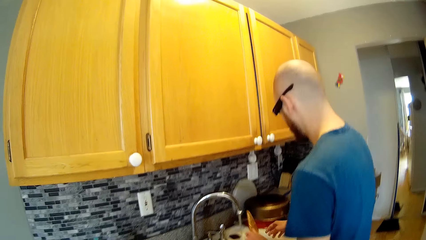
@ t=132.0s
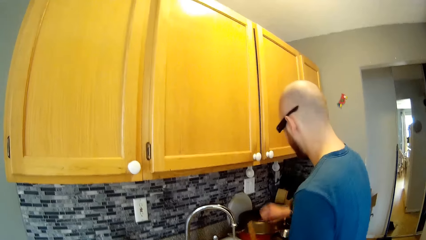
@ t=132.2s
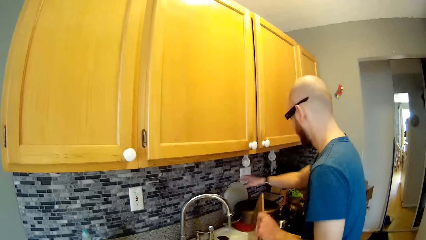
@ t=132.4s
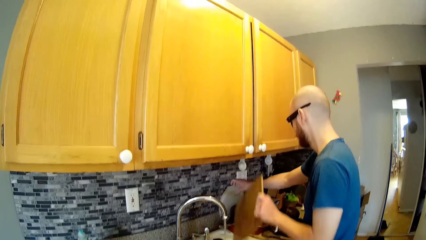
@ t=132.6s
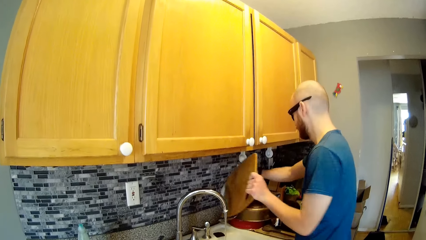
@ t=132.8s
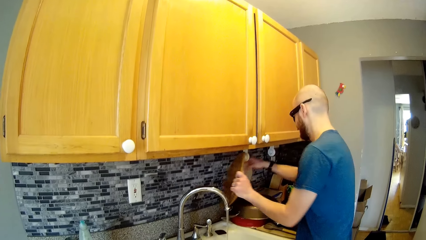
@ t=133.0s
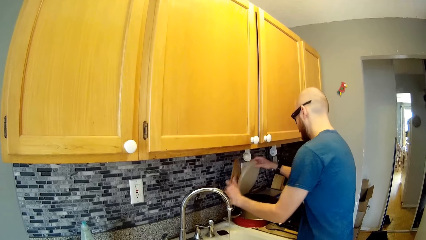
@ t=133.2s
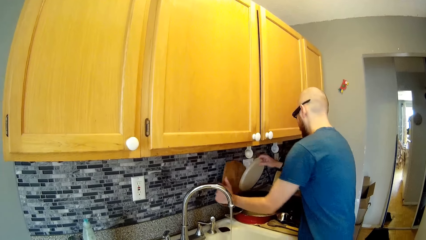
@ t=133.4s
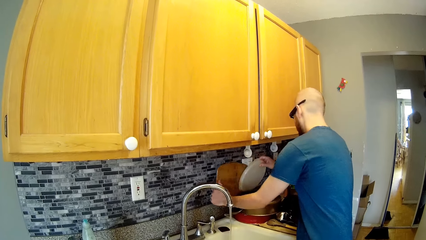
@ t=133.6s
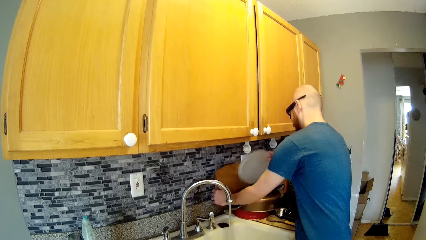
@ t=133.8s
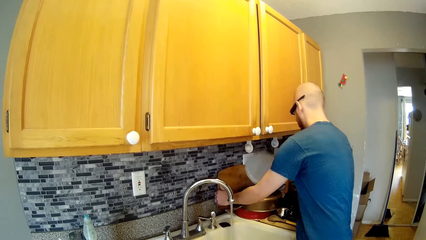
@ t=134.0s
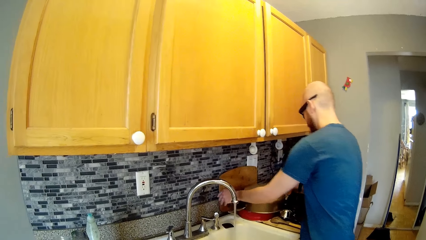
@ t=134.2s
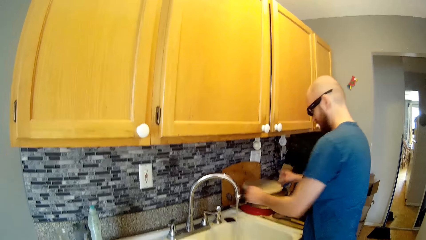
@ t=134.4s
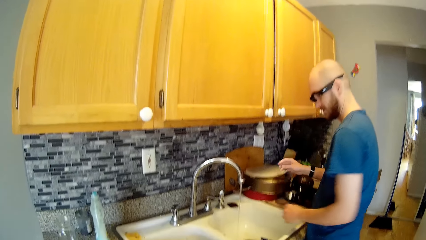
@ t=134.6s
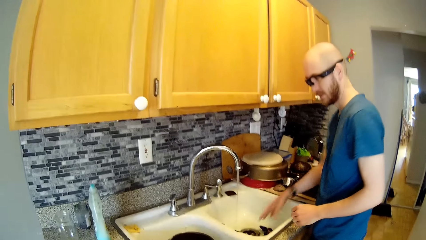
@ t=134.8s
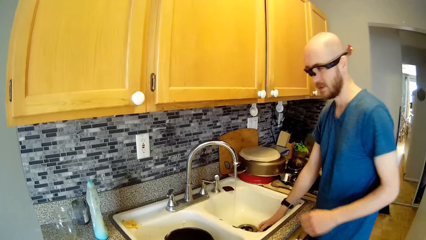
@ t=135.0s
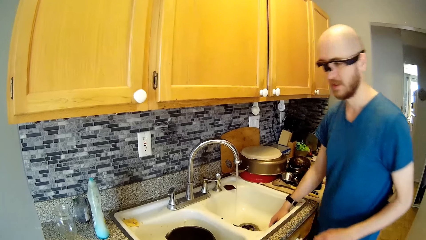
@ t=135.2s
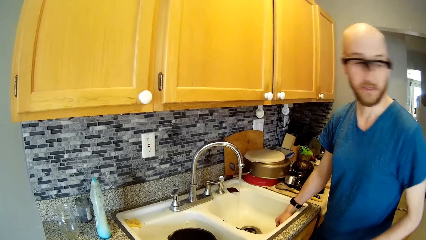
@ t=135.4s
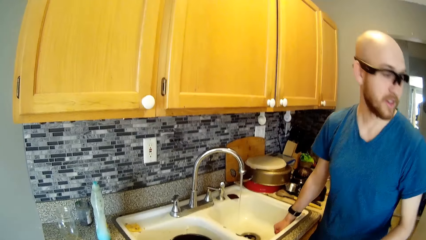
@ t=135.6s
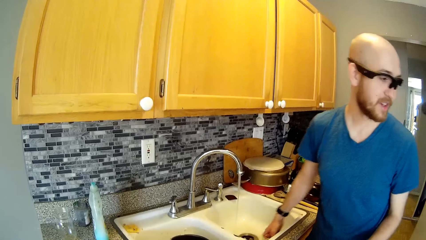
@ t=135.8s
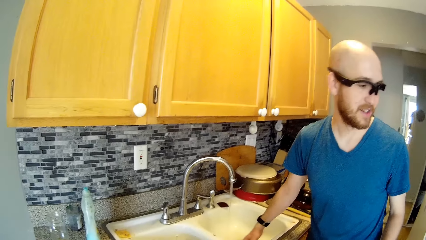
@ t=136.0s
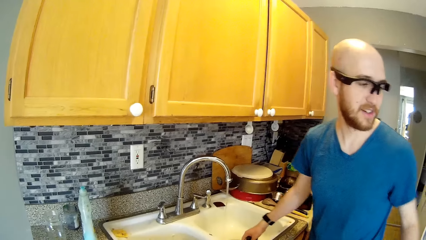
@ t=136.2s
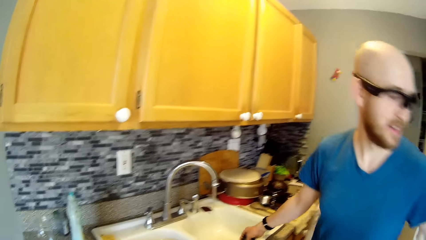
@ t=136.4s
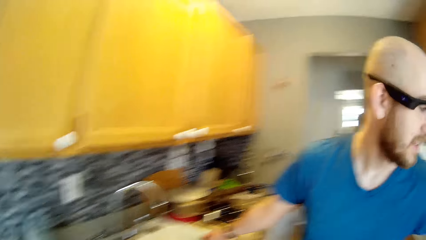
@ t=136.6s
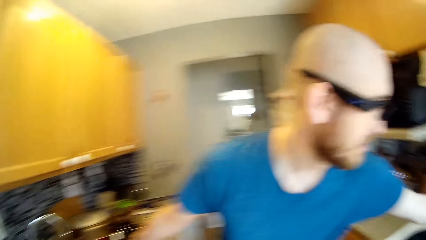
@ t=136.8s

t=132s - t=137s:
A man takes his right hand off the brown chopping board. He picks up a white rubber from the kitchen countertop with his right hand. He moves the plate. He places the brown chopping board on a wall below an upper kitchen cabinet. He puts the white rubber on a pot on the countertop with his right hand. The camera wearer converses with the man. The man holds the sponge. He picks up the sponge from the kitchen sink with his right hand. The camera wearer speaks to the man.

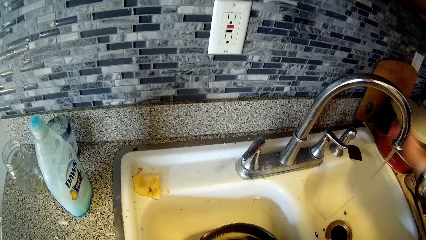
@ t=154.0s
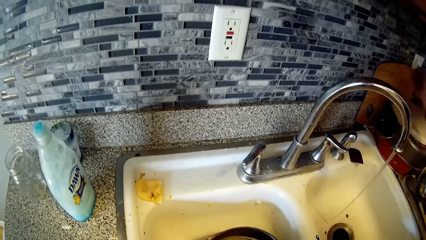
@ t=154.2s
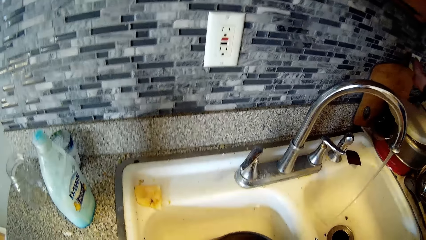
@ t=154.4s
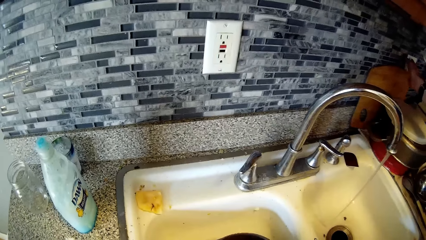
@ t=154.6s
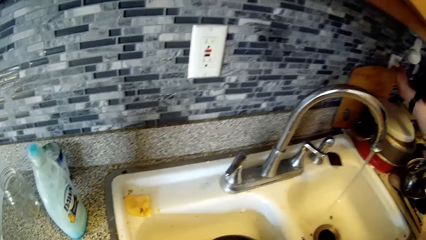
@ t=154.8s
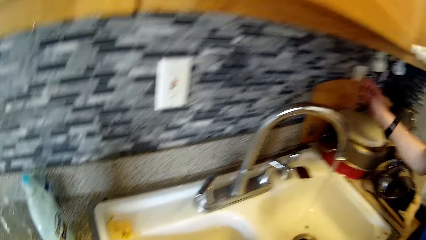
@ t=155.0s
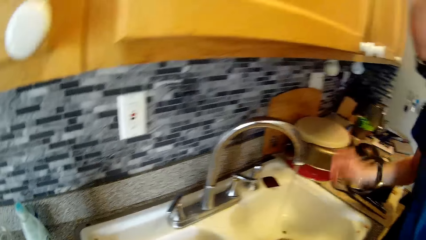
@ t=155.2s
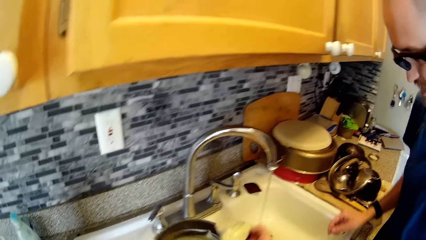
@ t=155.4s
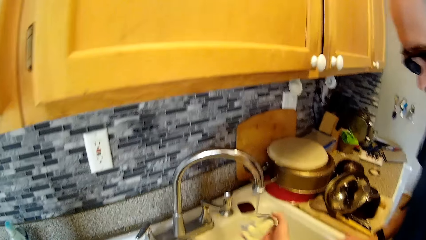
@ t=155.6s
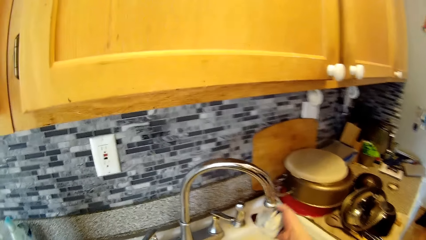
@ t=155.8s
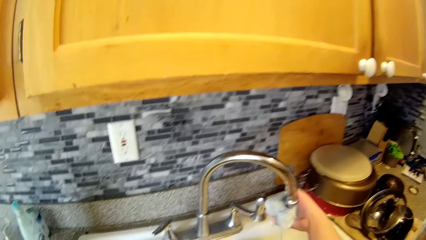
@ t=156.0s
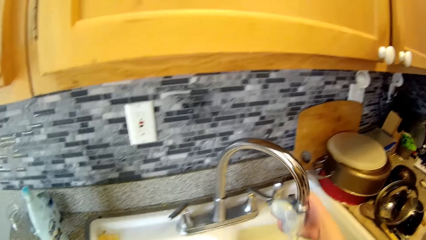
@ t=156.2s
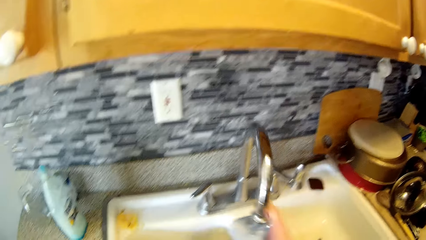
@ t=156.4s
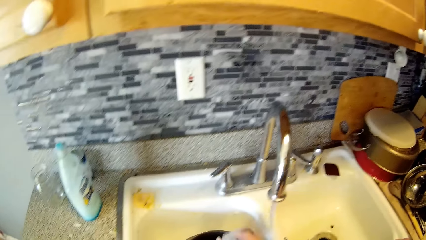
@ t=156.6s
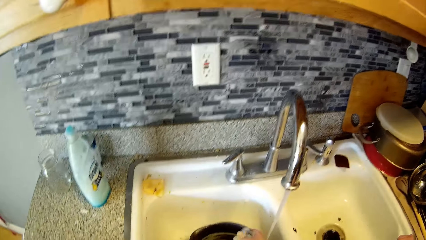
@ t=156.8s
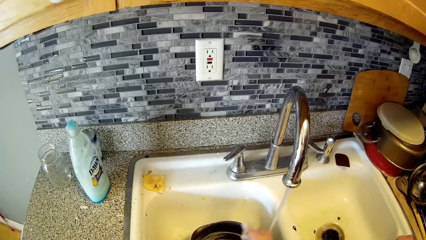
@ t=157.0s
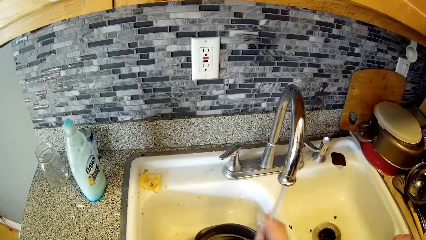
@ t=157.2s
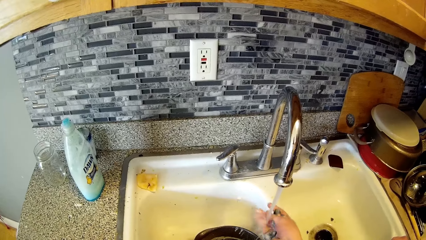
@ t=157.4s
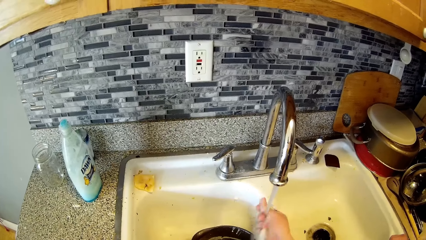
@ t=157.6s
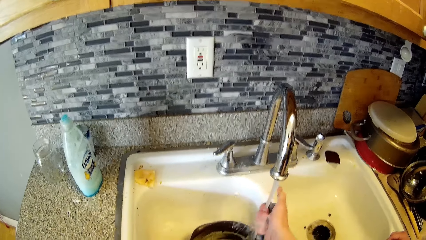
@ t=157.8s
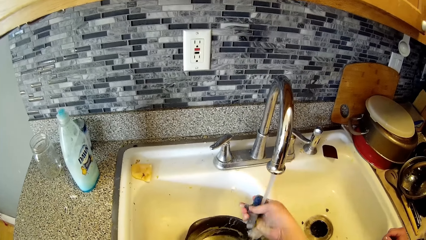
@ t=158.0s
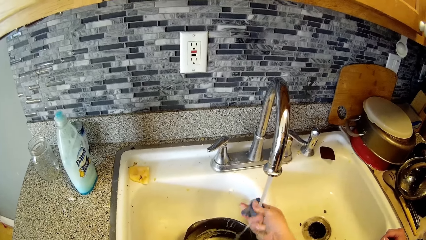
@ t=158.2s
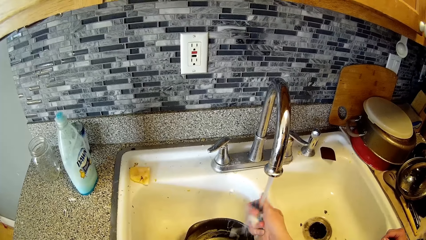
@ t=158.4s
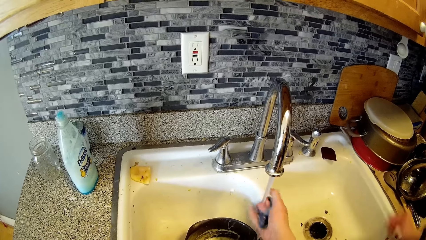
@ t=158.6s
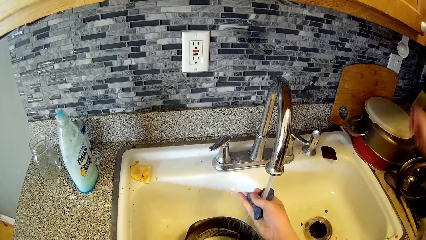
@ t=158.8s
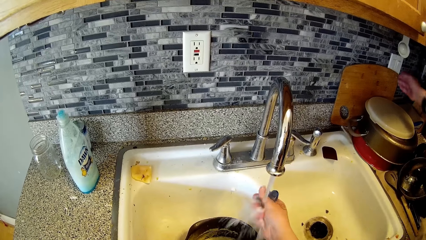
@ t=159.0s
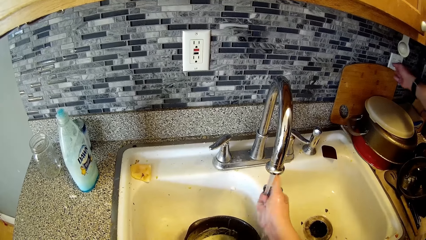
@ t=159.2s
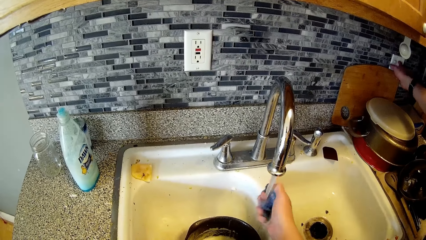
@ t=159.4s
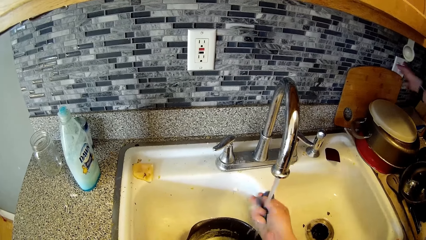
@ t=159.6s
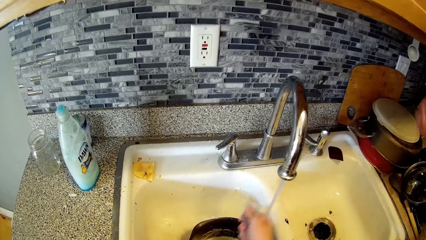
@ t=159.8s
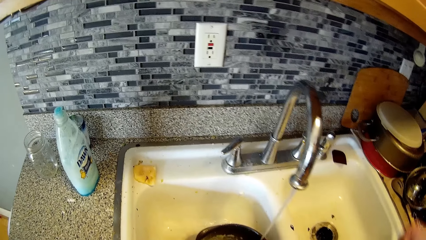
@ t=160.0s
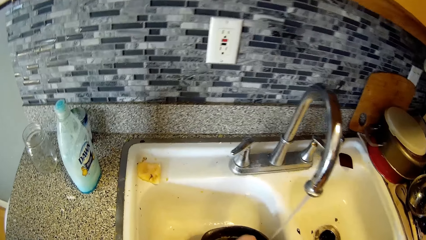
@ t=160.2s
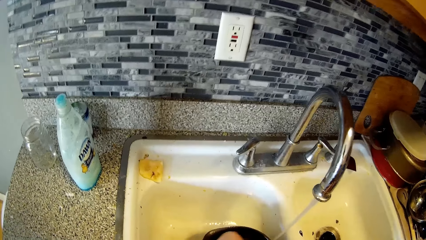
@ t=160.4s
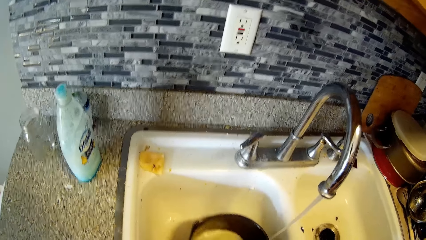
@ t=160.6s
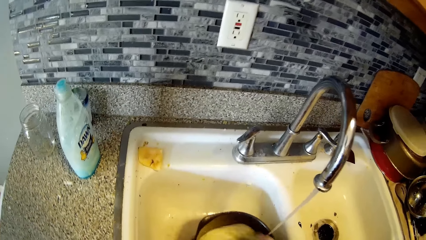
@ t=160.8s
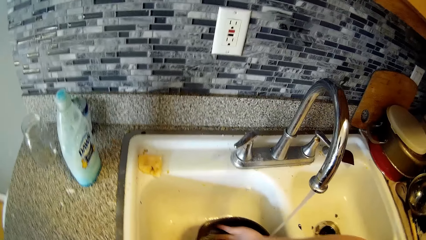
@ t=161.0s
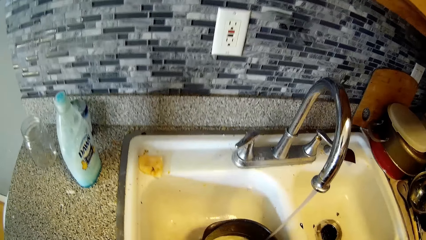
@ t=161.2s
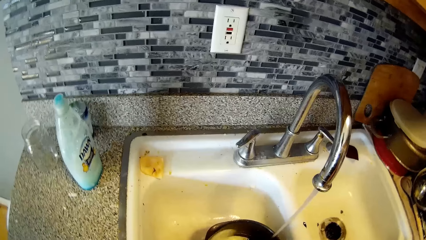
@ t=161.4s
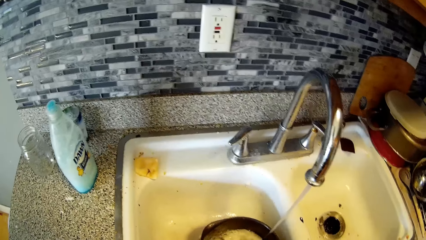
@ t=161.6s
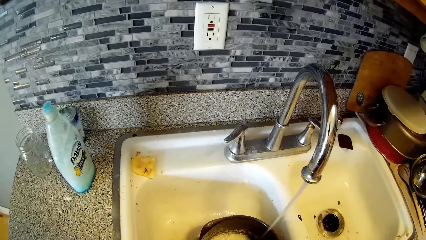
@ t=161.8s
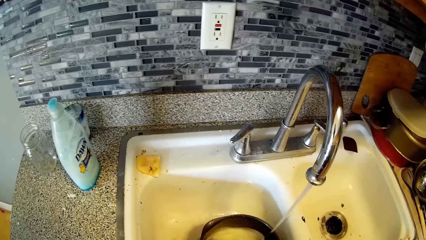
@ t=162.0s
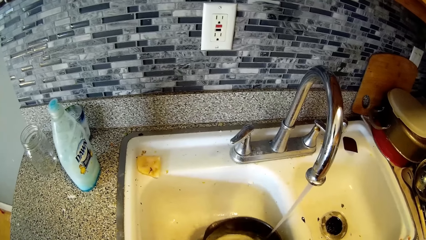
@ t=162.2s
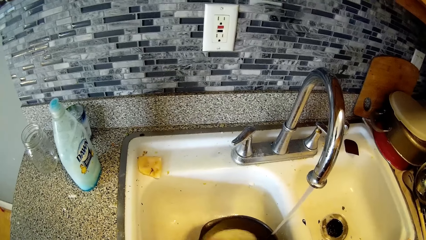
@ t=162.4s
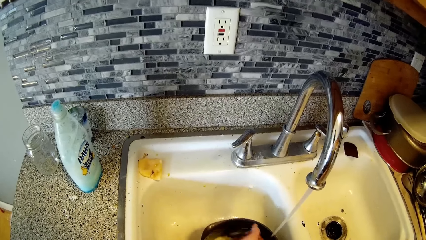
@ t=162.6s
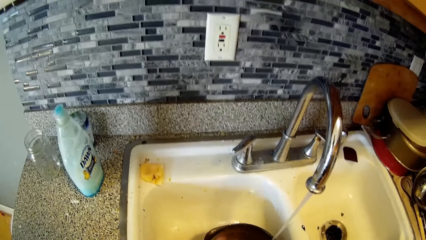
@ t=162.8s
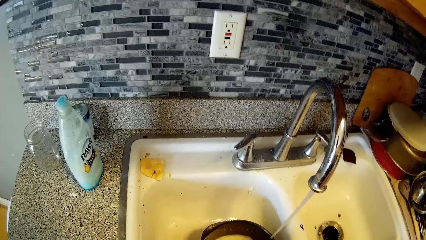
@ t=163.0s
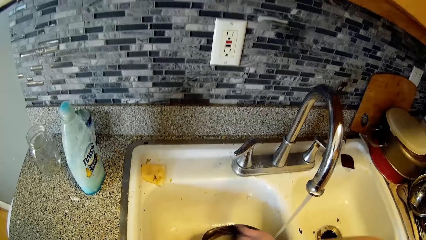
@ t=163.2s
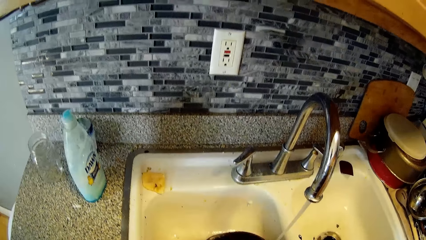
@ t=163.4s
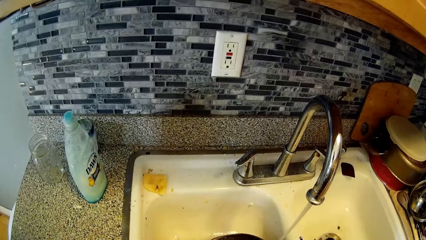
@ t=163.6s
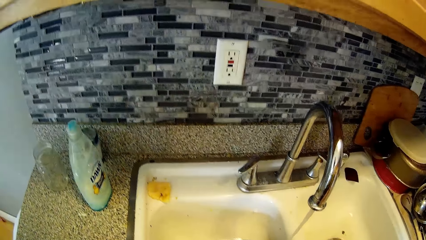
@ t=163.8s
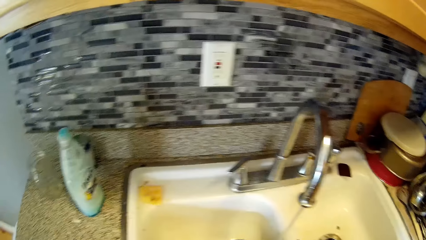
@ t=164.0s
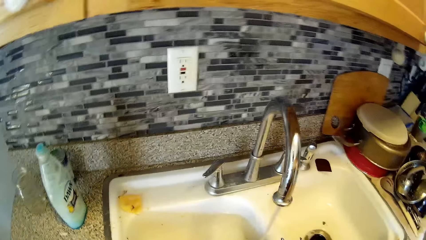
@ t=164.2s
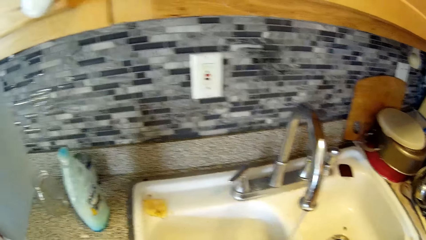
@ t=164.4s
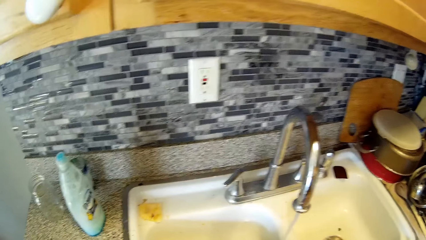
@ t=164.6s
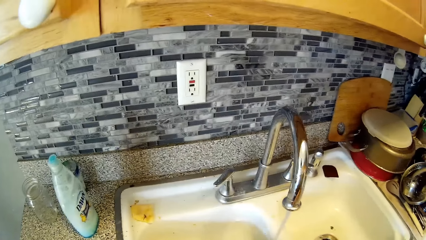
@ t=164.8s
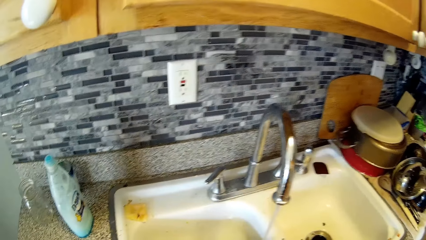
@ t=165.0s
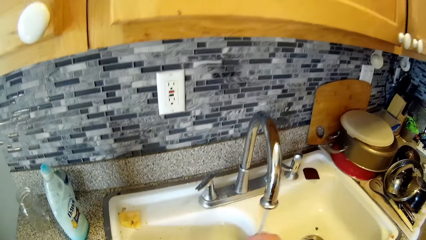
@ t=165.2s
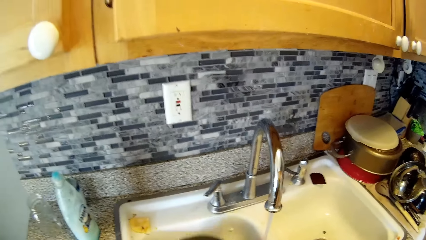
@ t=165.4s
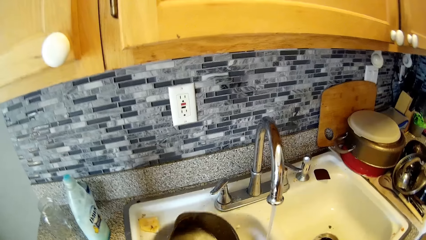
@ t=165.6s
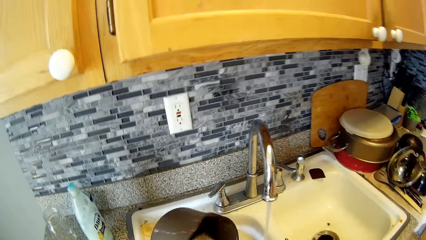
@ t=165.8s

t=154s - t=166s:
A man operates a switch on the wall with his right hand. The camera wearer turns a faucet extender with her right hand. She washes the rubber in the kitchen sink with both hands. The man operates the switch on the wall with his right hand. The camera wearer cleans the pot.
